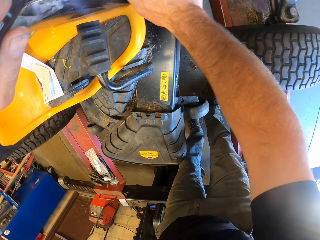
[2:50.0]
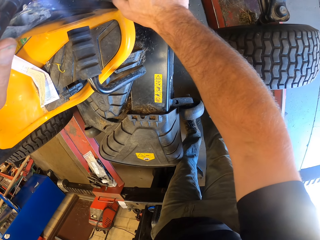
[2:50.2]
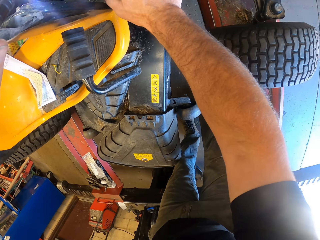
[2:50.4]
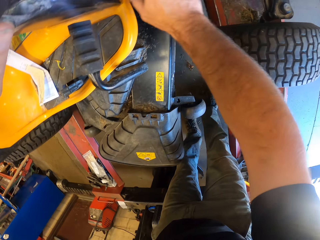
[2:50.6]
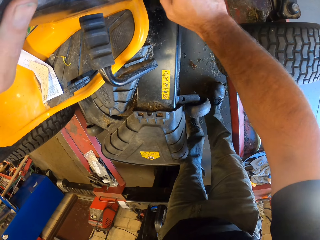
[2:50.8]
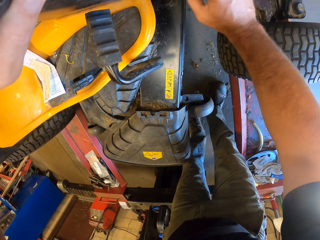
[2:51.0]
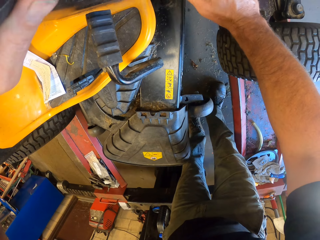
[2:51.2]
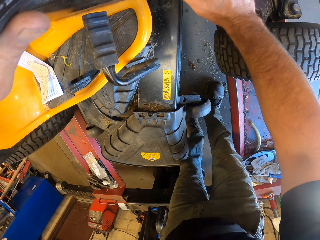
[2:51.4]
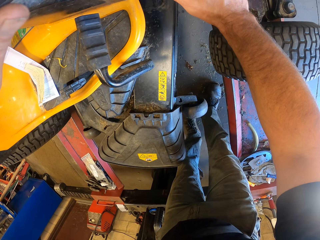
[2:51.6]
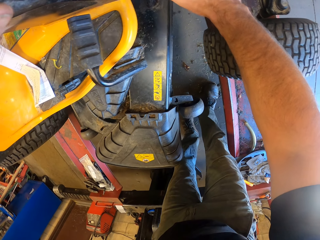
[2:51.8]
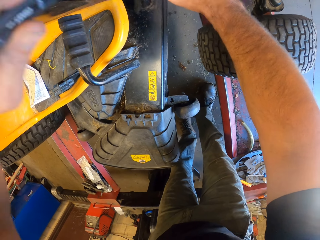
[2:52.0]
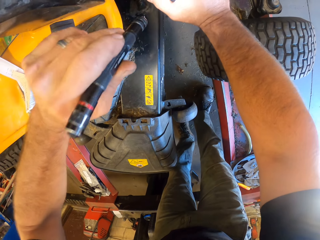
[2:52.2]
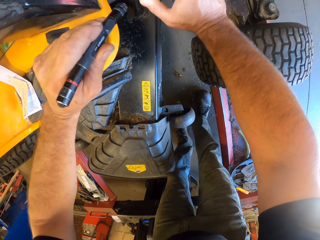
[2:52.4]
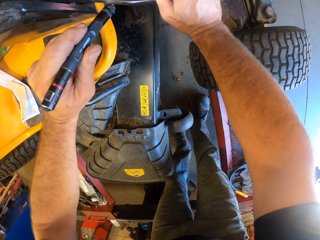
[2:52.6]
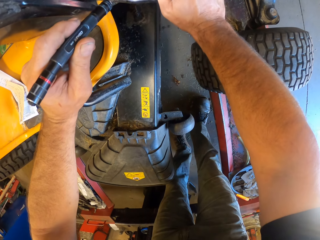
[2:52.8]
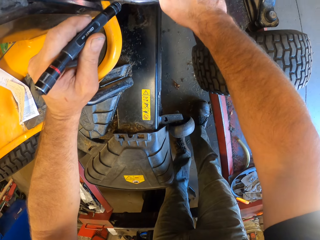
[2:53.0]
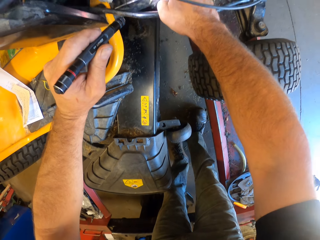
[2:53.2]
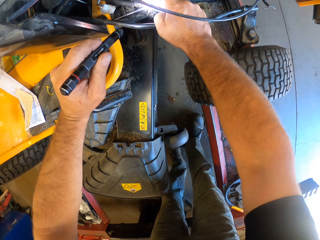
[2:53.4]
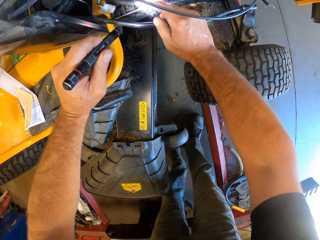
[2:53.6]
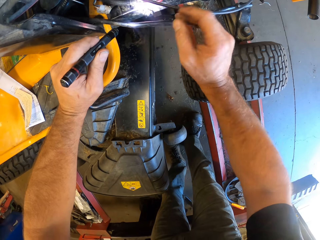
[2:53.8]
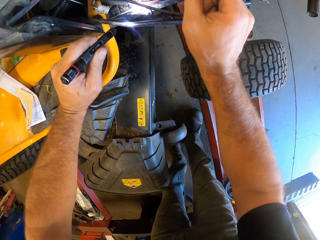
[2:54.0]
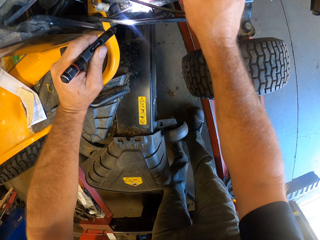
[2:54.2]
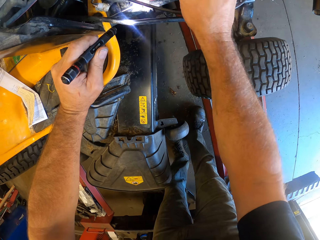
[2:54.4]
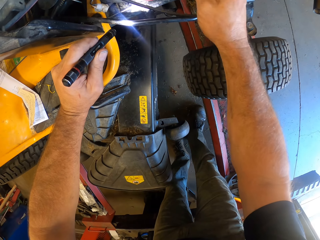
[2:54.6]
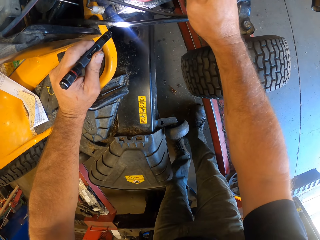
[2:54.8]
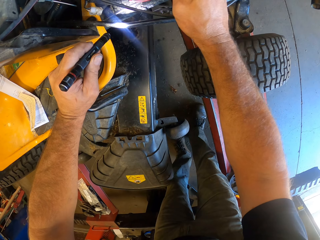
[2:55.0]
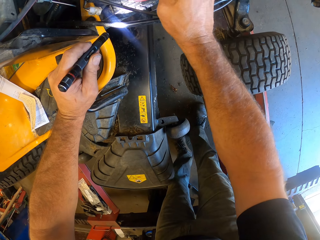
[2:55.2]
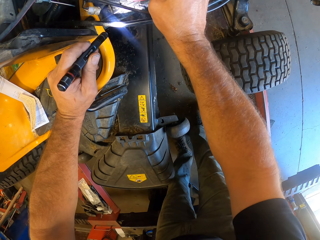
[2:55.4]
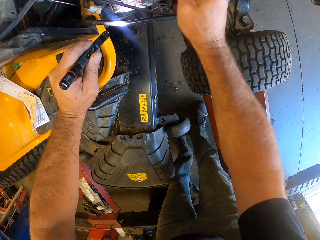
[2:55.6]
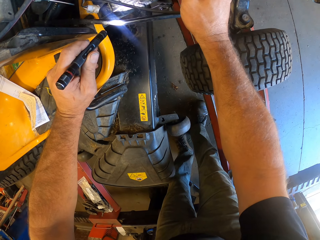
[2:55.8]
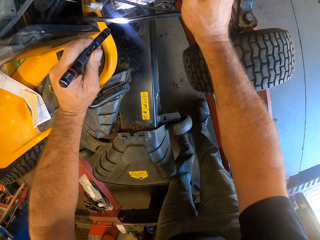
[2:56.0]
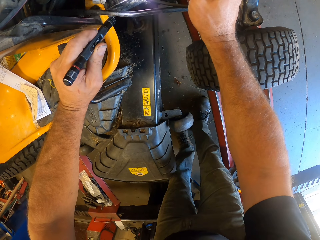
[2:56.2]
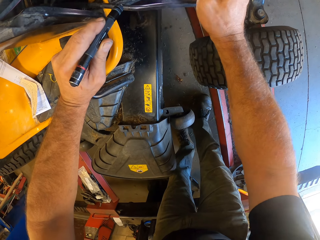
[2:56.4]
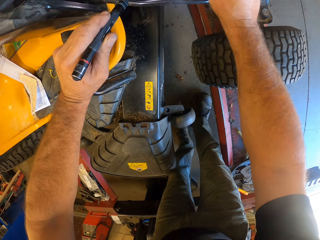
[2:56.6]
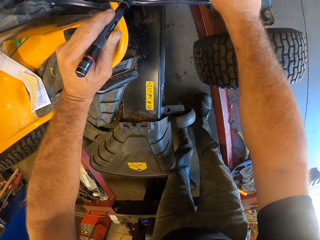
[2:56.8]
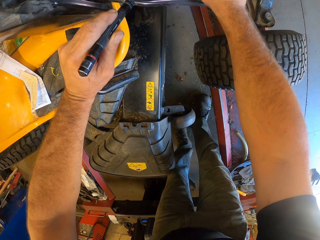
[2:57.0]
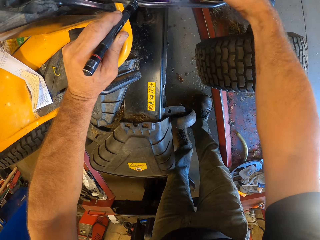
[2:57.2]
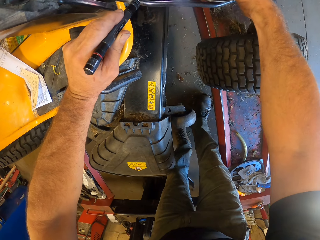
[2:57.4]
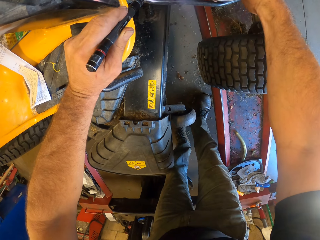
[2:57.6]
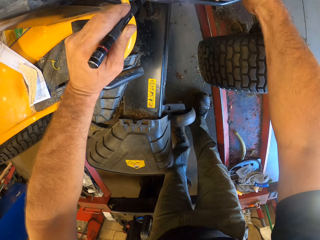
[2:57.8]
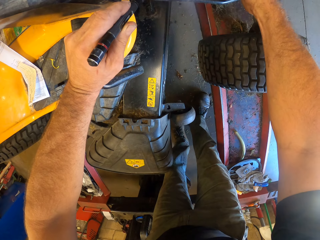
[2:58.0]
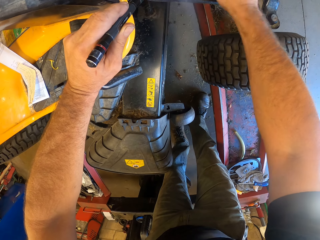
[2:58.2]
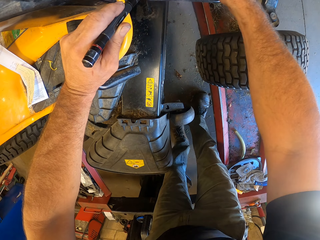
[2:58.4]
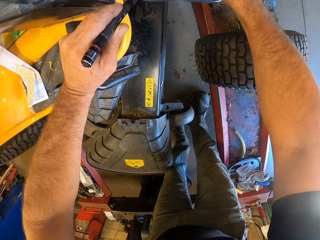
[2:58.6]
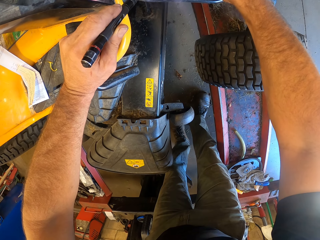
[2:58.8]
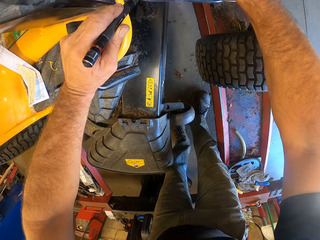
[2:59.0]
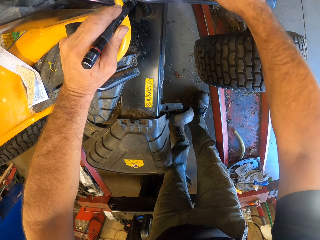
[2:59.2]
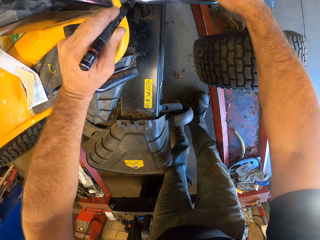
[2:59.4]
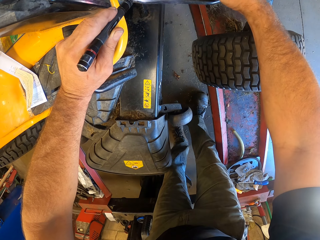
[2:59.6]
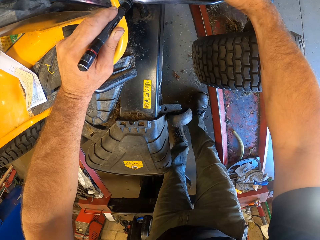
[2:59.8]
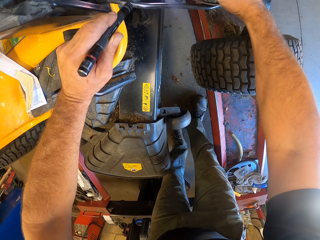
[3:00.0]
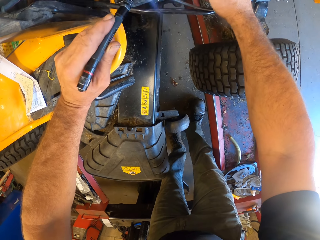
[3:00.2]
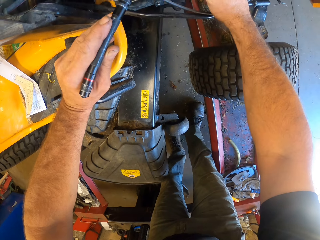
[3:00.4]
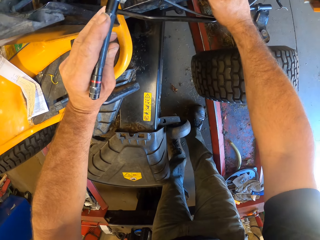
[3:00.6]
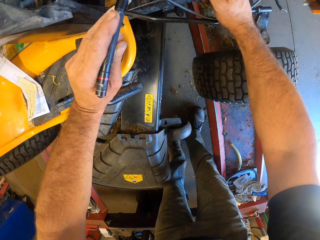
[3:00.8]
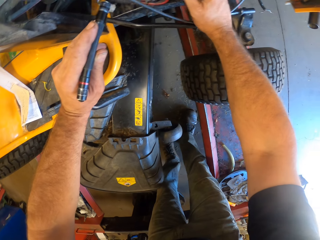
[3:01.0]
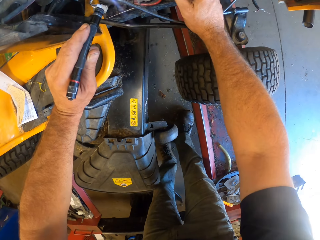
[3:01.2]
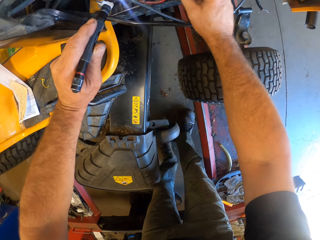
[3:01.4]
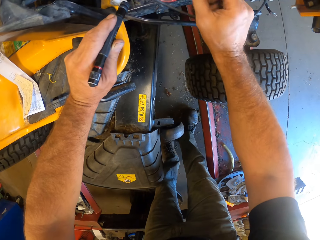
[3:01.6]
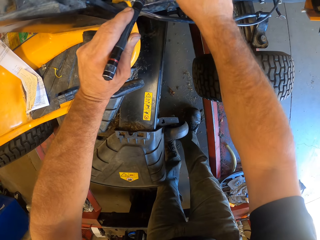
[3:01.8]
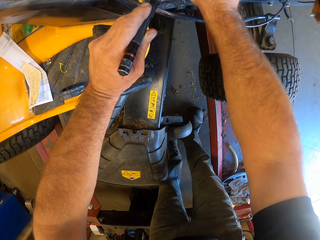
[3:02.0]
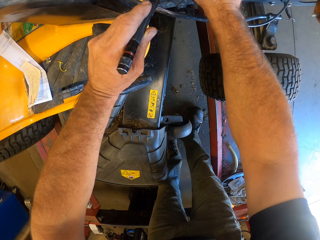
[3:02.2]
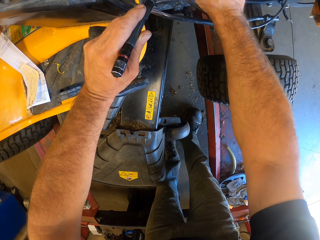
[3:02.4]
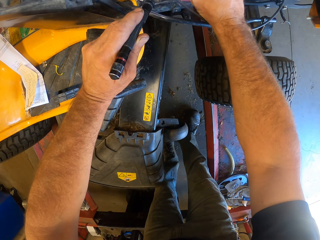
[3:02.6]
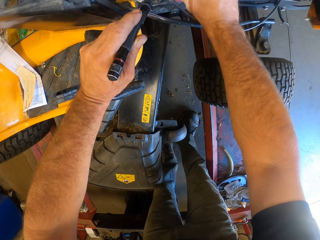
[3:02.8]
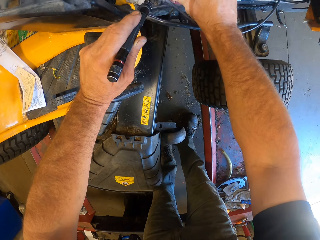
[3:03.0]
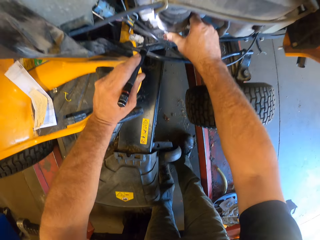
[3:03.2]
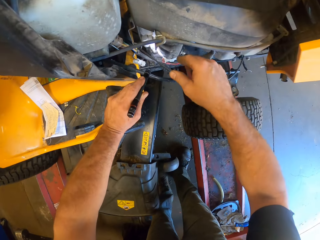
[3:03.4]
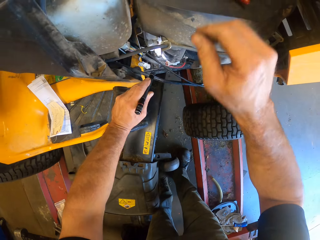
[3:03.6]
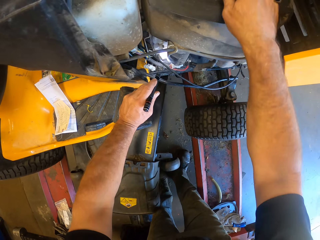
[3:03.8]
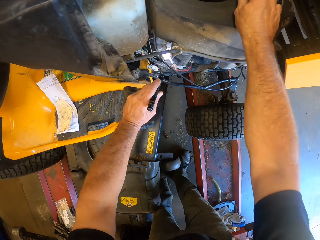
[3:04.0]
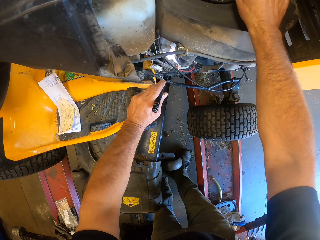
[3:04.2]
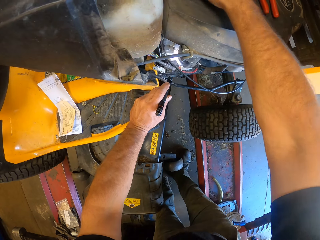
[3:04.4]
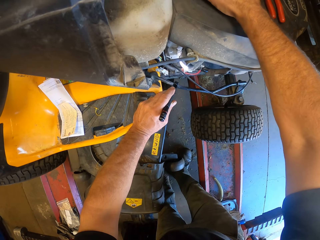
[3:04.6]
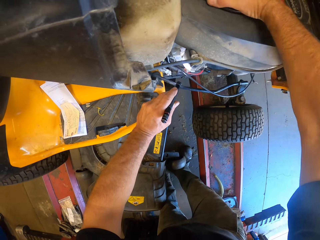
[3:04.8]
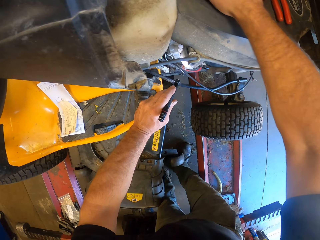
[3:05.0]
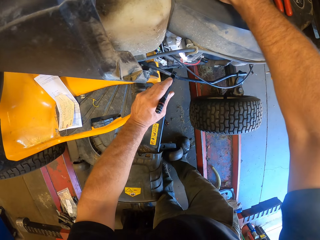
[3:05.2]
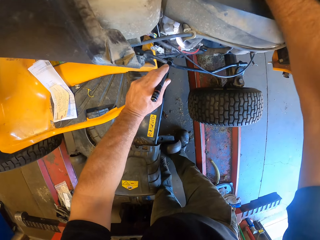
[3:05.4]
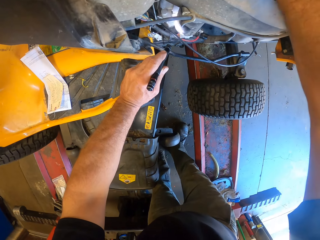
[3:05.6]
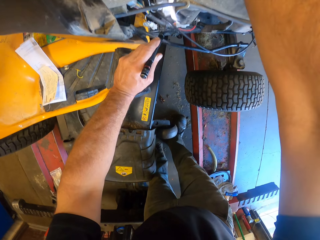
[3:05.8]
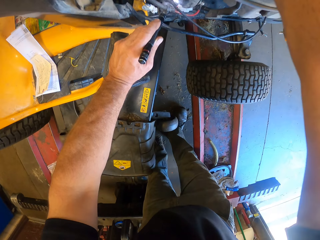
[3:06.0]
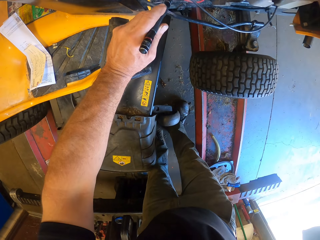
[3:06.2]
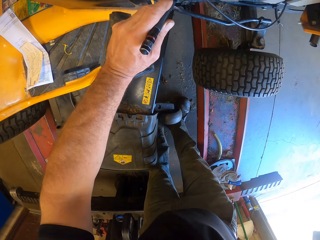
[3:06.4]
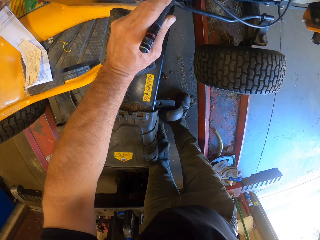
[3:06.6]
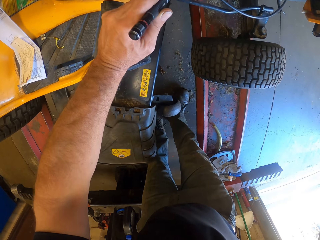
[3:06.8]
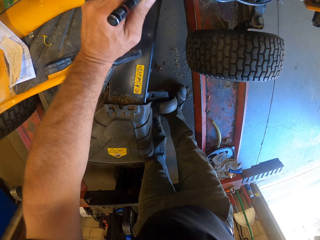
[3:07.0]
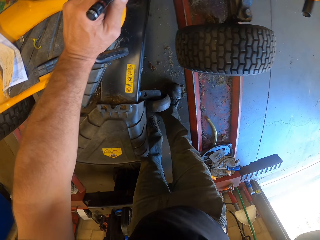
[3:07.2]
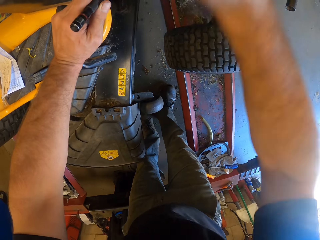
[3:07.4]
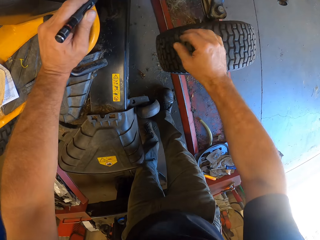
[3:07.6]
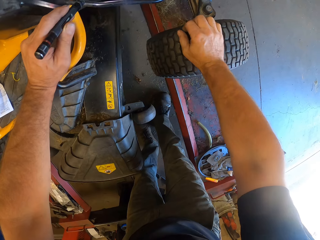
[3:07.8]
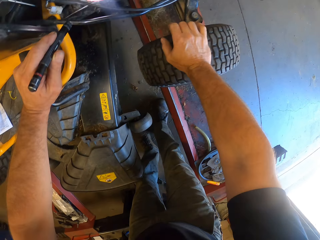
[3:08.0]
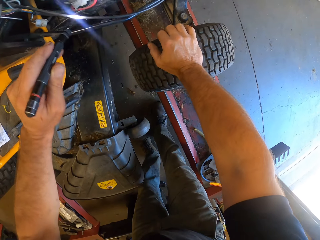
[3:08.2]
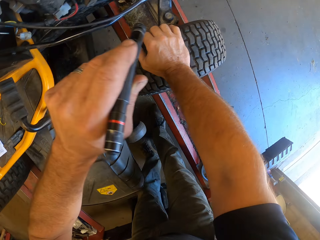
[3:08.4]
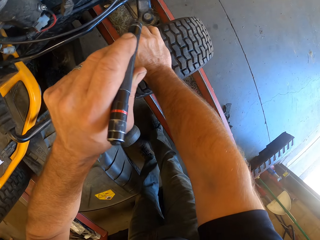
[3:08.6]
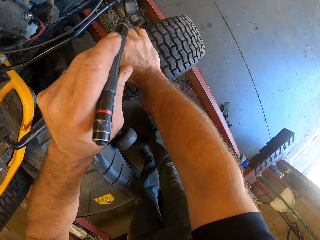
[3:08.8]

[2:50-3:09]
The camera wearer illuminates the lawn flite with a flash light. He touches the lawn flite air filter top with the right hand. He rests his right hand on the wheel.

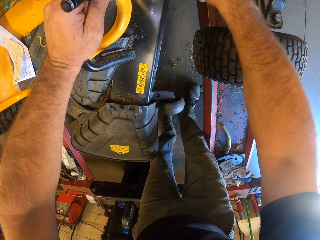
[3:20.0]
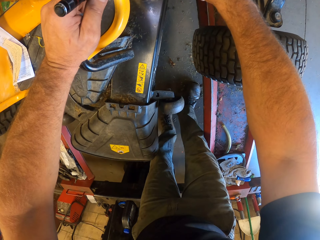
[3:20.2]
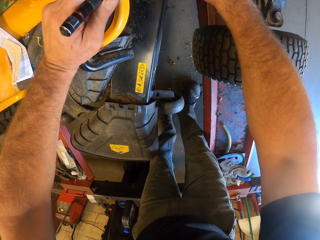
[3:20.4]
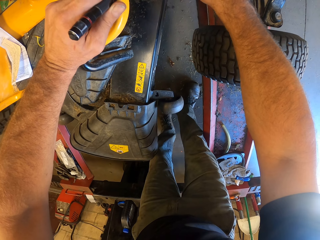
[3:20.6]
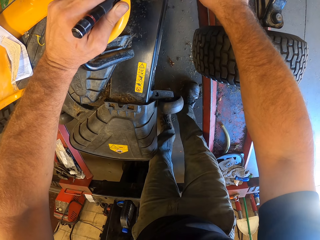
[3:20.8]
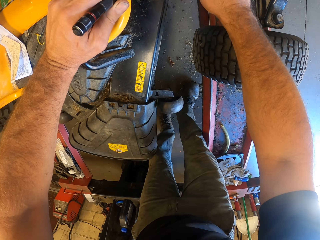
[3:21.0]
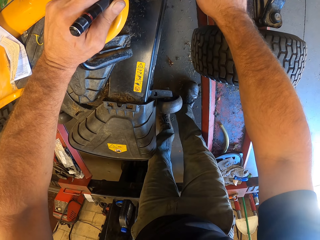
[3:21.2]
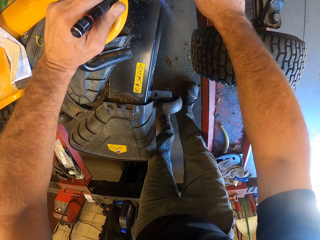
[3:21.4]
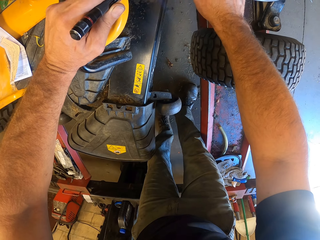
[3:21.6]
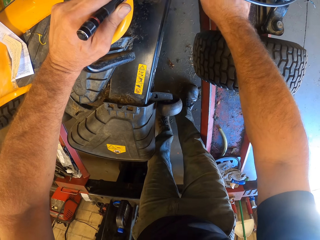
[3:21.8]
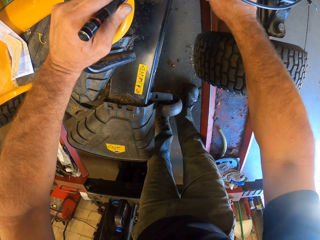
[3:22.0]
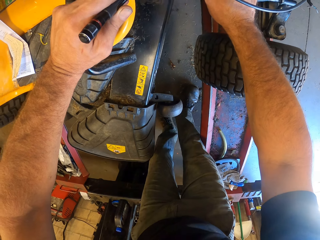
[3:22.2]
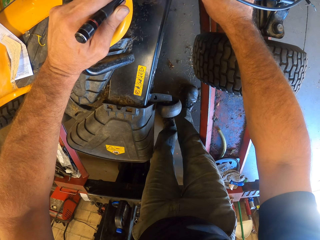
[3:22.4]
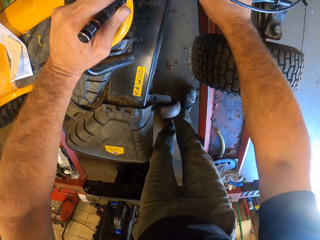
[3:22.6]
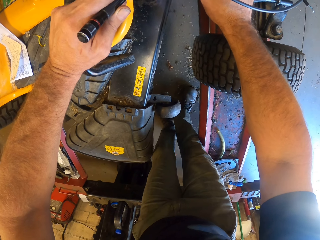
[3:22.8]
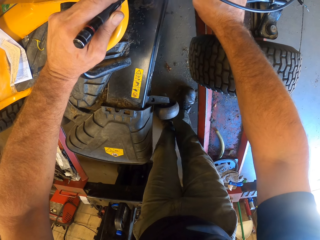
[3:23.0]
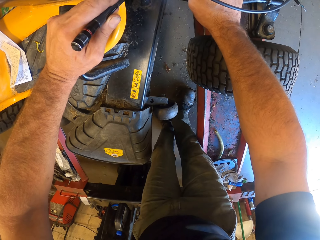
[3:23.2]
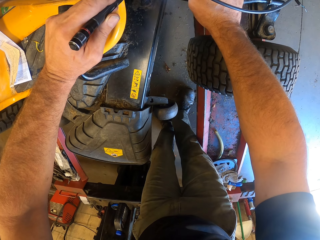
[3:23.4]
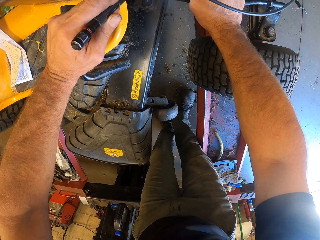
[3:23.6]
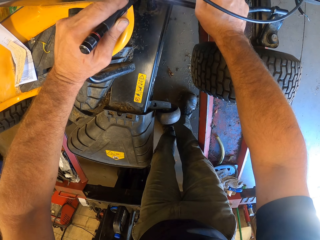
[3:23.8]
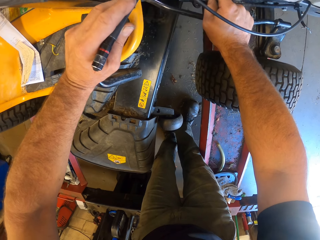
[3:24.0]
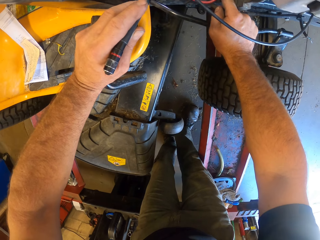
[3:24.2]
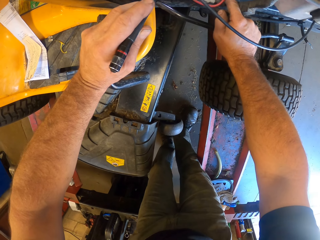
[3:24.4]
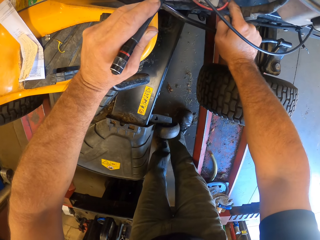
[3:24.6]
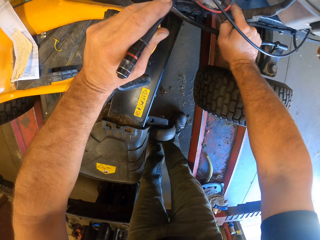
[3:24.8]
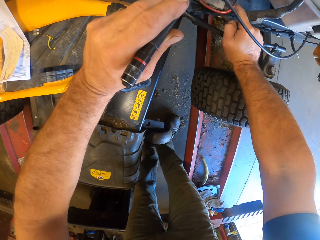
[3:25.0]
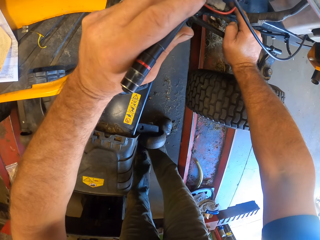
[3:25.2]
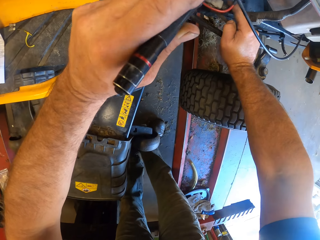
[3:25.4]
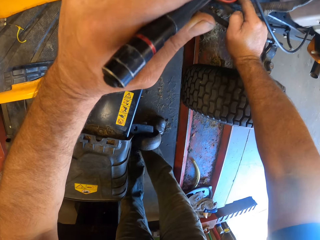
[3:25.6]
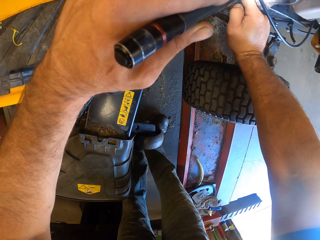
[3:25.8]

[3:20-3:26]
The camera wearer rests his right hand on the lawn flite.
